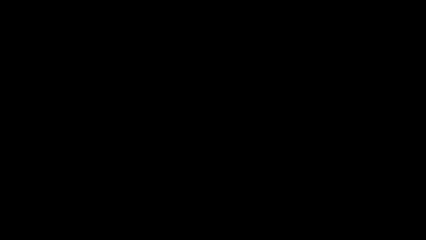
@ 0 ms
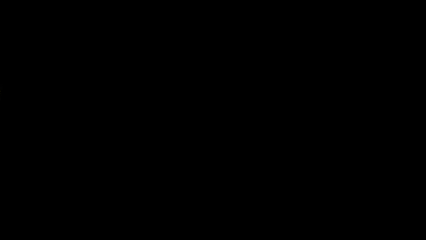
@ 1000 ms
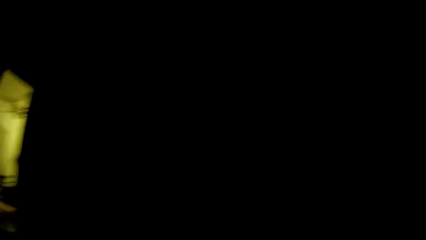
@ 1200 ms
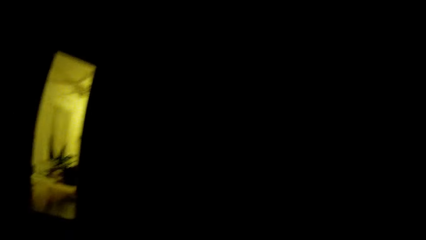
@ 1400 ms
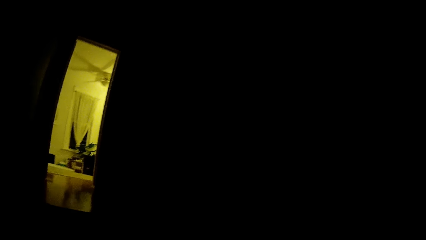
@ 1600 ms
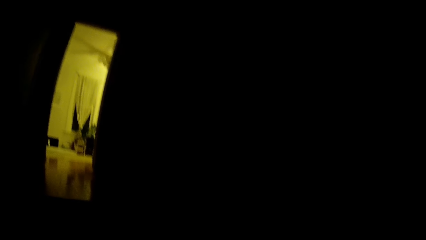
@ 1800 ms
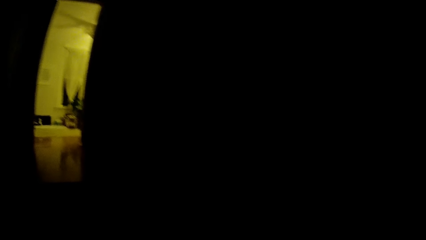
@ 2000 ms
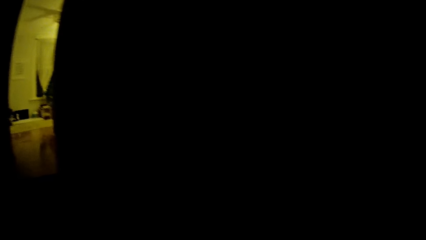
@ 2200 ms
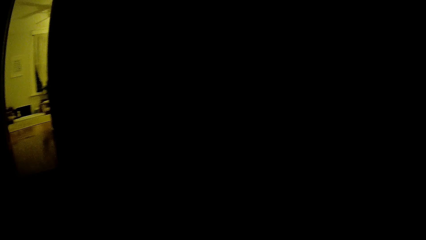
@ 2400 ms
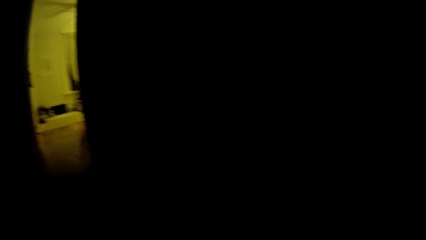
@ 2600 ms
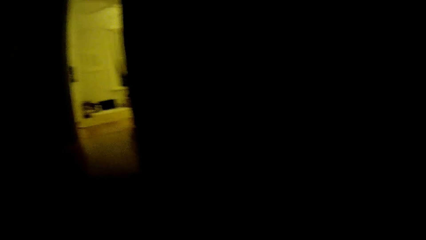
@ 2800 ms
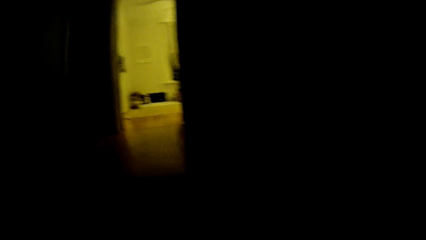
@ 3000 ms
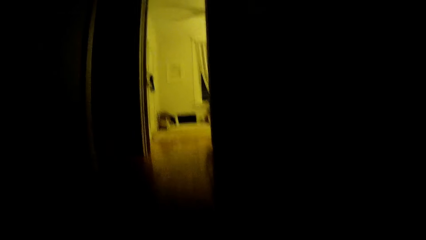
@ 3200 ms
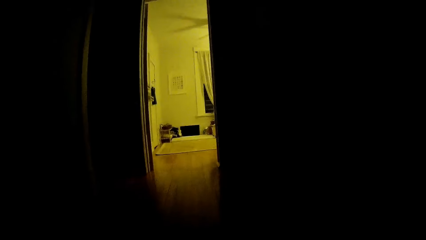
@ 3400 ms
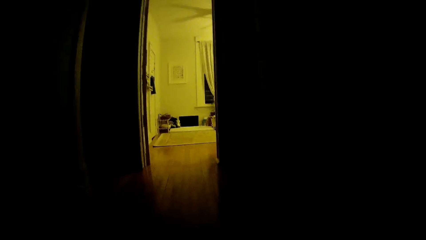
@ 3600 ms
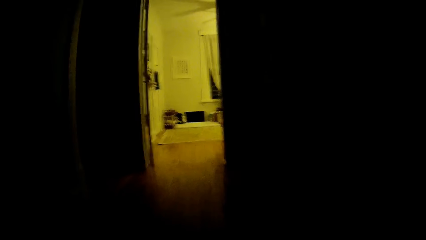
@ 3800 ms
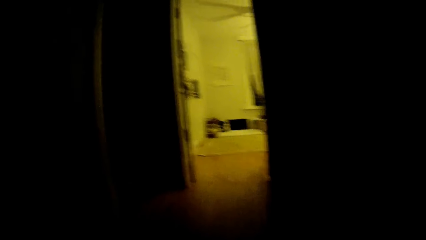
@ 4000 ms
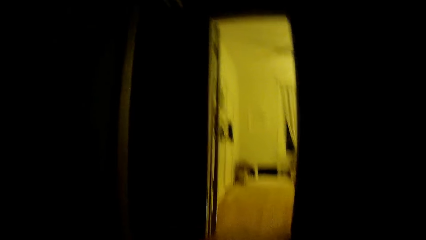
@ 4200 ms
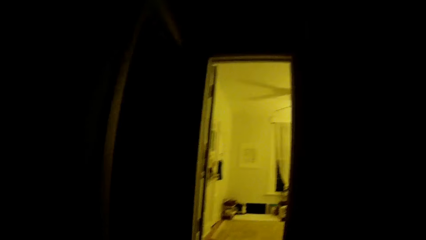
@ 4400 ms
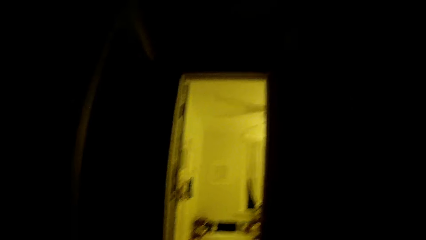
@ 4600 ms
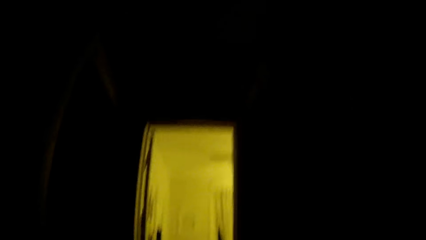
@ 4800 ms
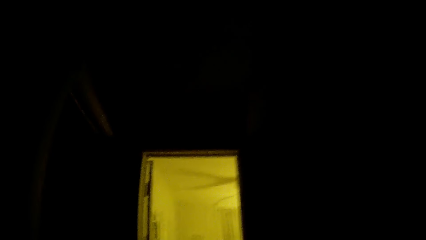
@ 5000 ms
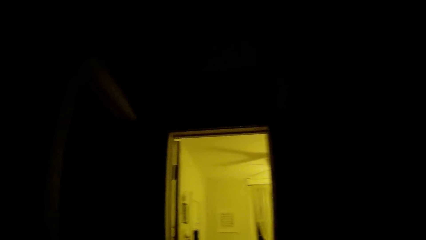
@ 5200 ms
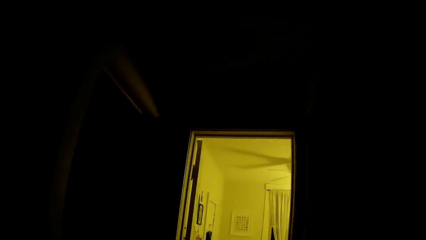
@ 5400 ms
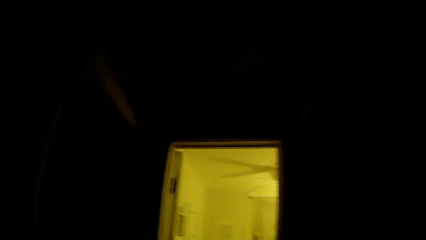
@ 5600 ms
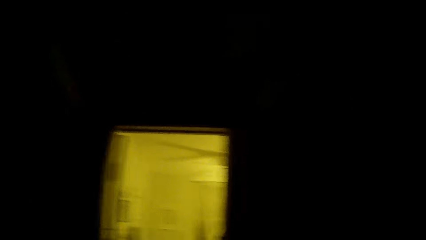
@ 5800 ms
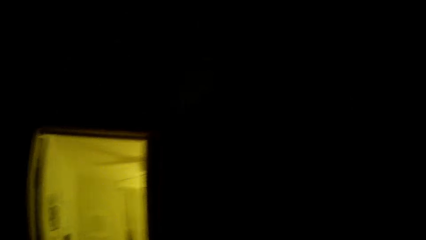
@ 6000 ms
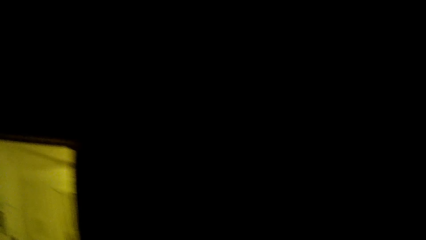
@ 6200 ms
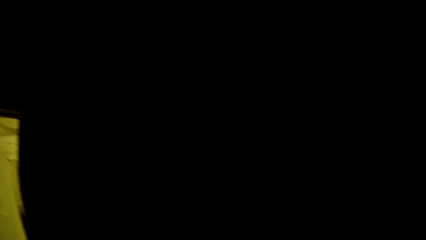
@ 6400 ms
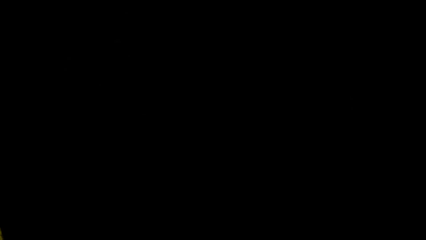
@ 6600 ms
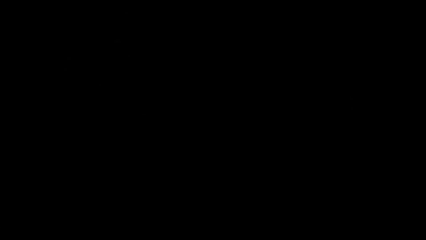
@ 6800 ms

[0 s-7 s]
The camera wearer walks around in the house.

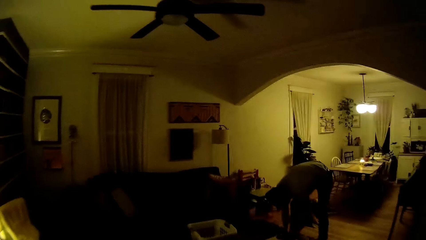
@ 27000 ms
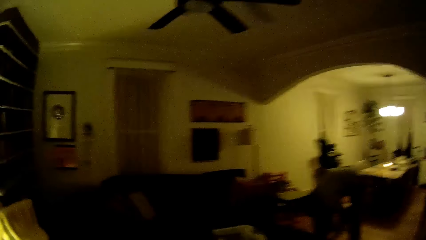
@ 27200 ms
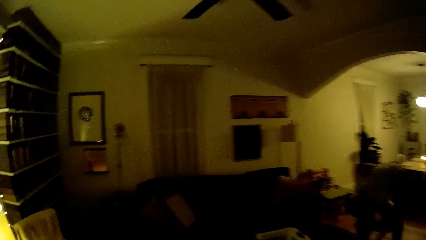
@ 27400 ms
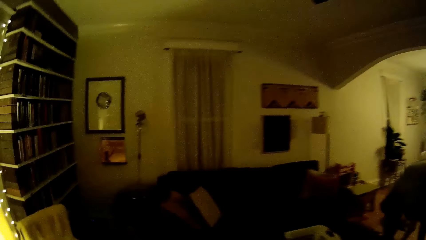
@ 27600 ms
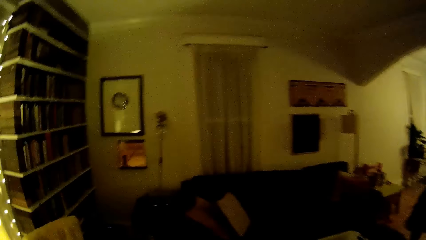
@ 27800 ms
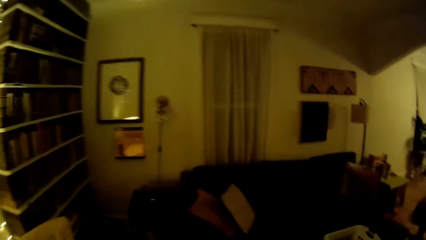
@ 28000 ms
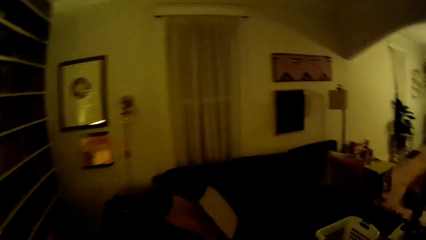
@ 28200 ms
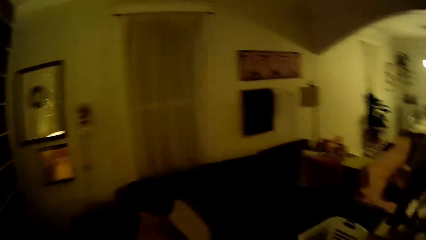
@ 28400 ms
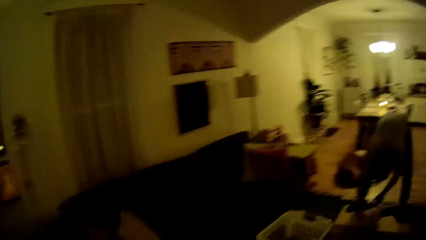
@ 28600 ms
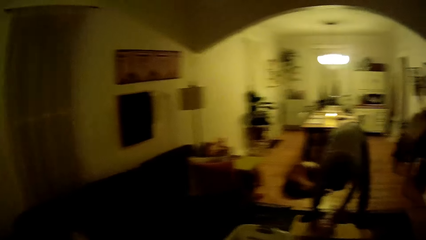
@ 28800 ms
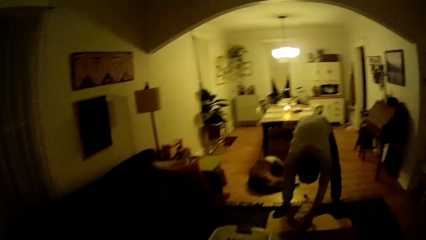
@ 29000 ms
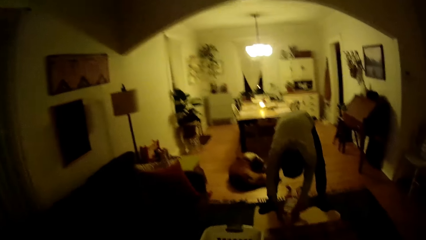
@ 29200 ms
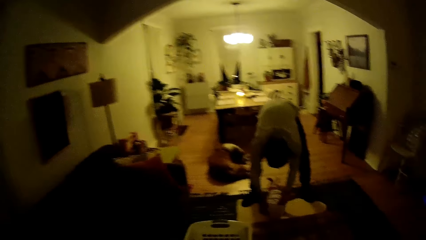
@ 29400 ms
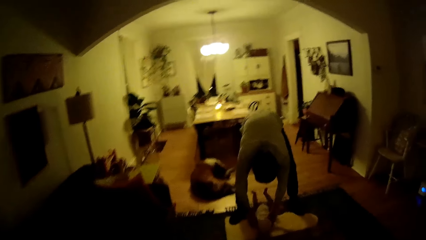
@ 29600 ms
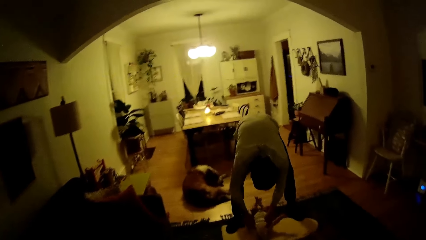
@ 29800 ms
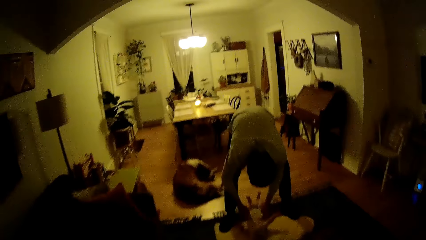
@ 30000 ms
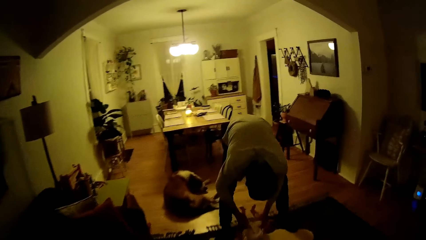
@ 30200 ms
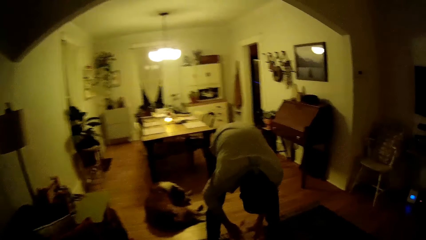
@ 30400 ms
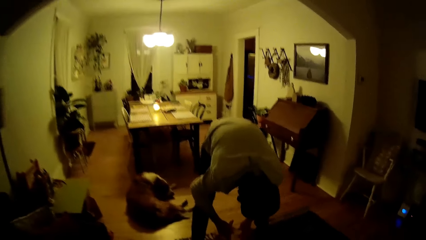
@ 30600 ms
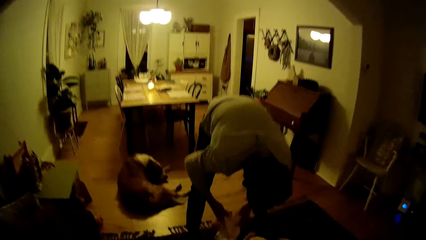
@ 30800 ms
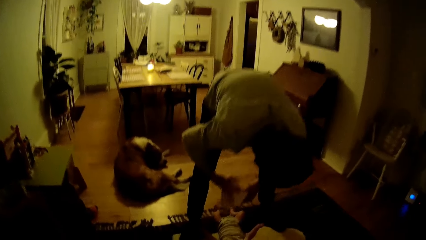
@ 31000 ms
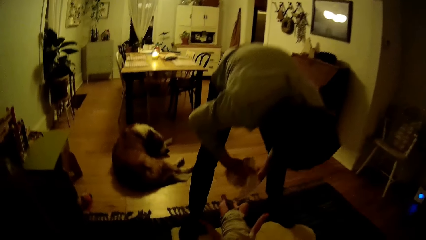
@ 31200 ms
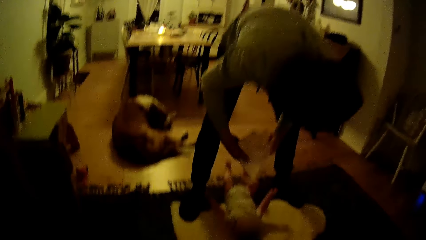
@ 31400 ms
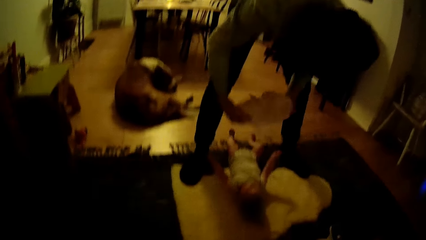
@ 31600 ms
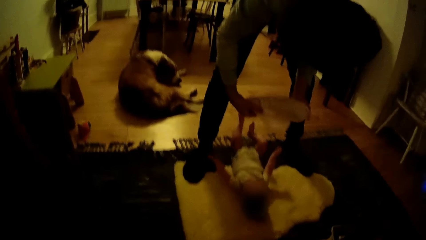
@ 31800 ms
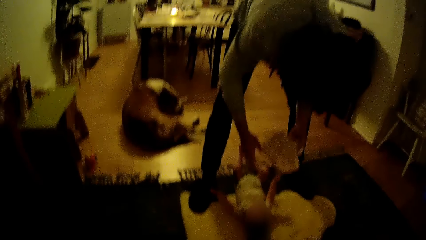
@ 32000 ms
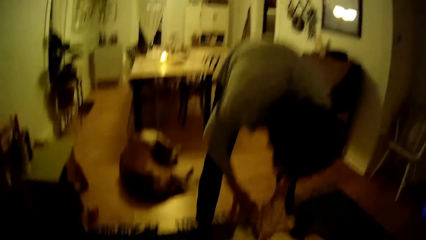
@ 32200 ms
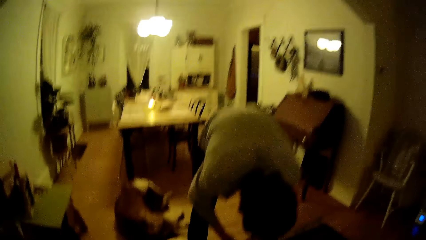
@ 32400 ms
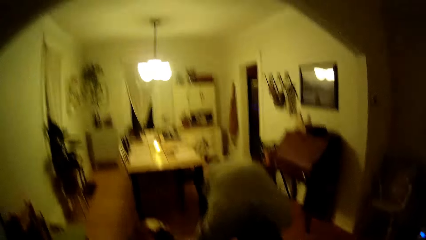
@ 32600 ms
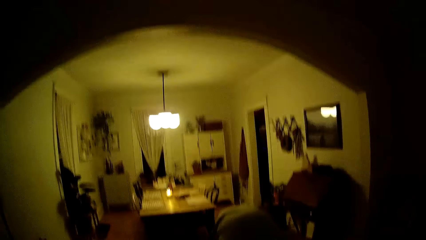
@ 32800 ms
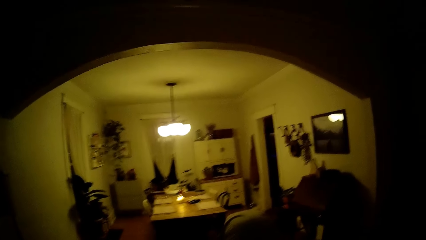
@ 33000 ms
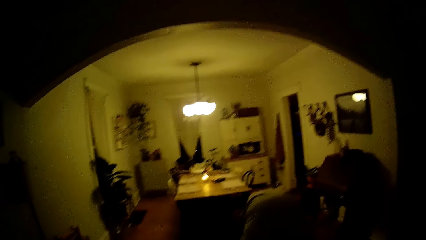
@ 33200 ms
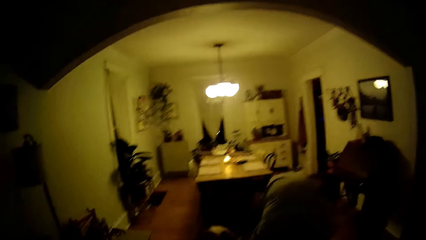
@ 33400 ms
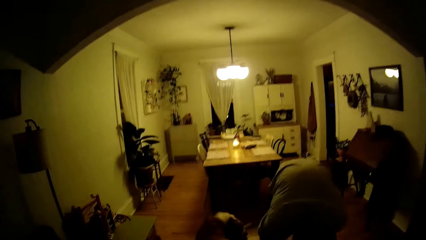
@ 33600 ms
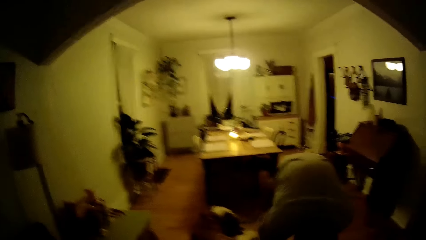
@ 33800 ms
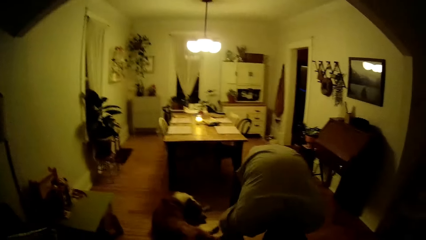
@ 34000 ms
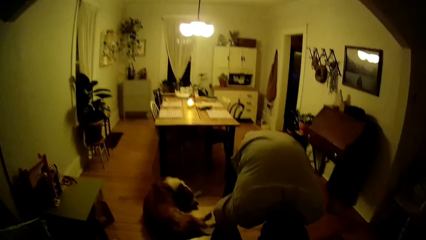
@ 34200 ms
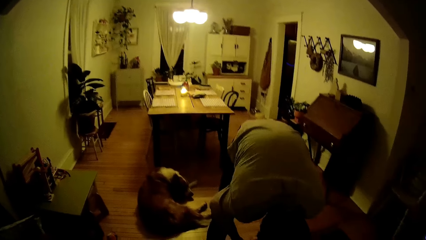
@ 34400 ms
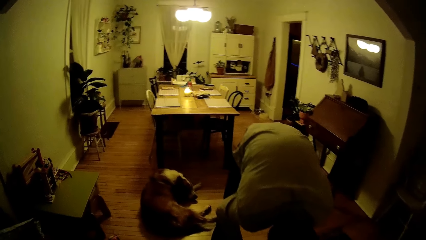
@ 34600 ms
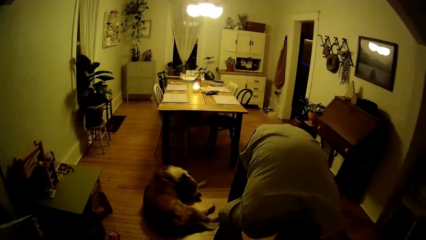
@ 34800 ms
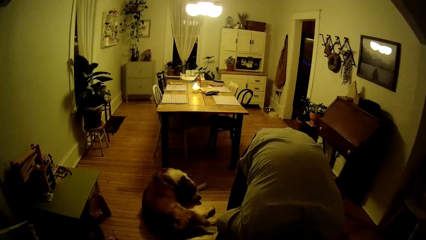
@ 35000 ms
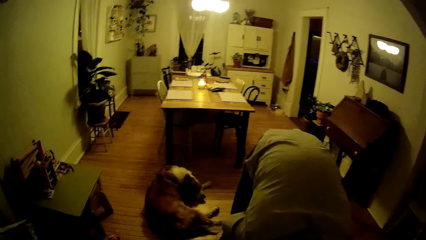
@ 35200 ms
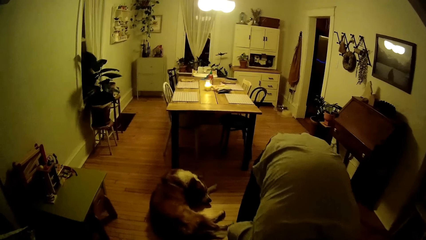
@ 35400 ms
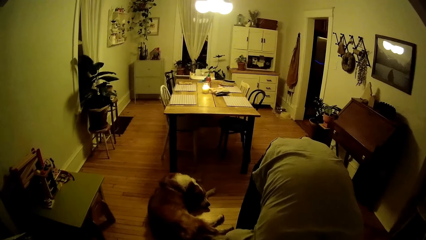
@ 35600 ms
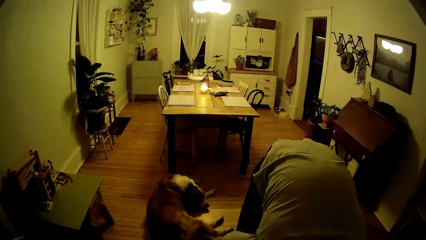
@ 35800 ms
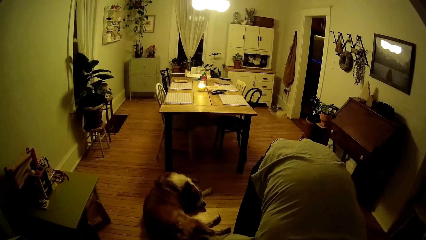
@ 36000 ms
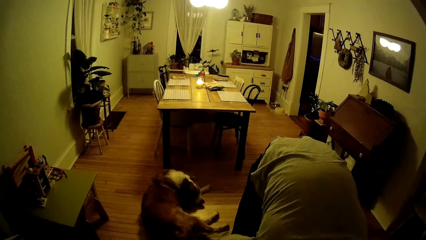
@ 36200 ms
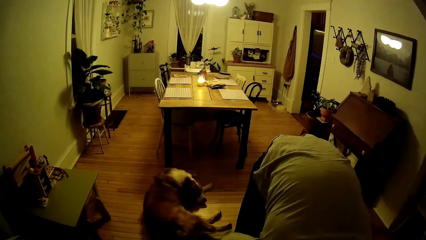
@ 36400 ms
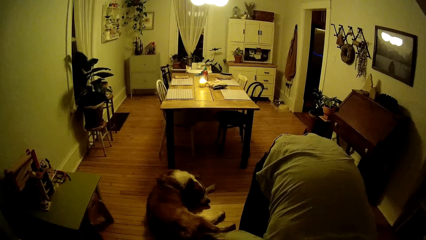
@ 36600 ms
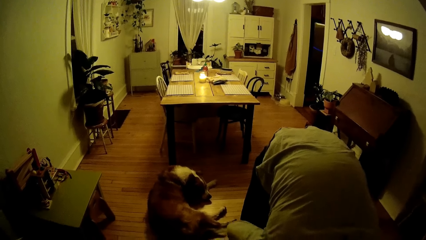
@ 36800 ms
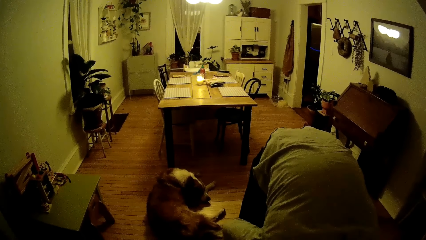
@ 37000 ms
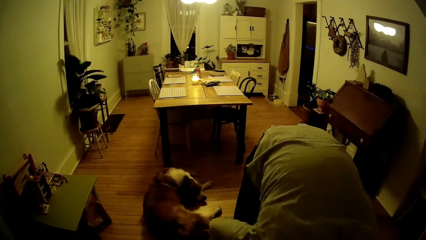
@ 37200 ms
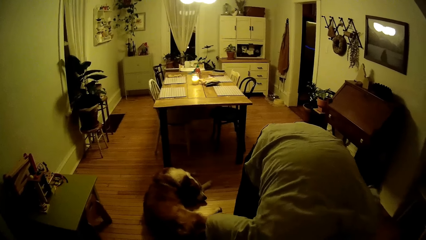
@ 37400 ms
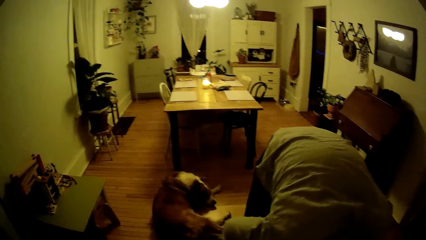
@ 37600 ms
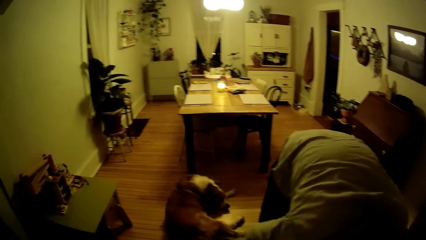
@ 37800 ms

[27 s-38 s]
The camera wearer converses with the man. The man interacts with a kid. The man holds a cloth in both hands. The camera wearer looks around in the house.
